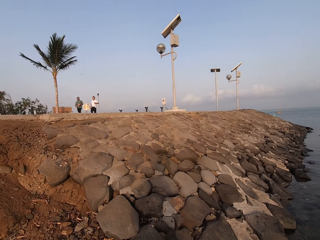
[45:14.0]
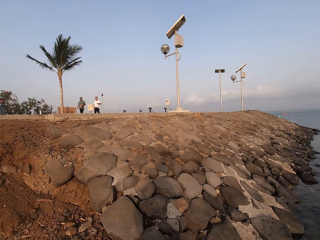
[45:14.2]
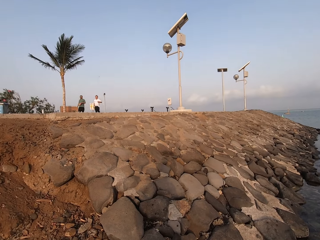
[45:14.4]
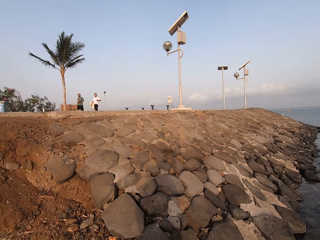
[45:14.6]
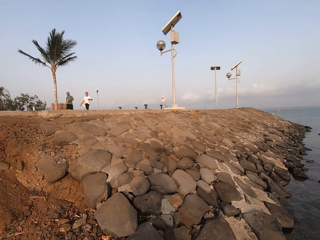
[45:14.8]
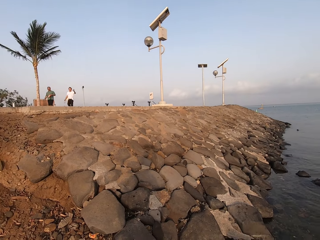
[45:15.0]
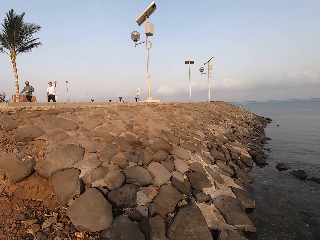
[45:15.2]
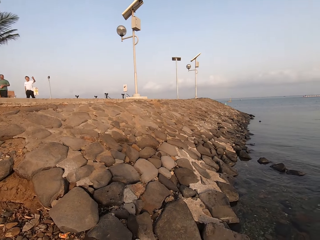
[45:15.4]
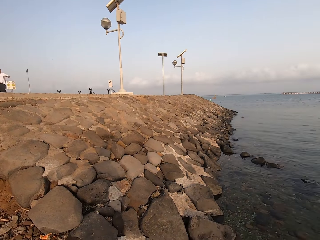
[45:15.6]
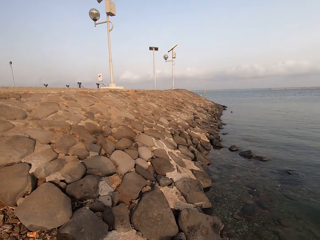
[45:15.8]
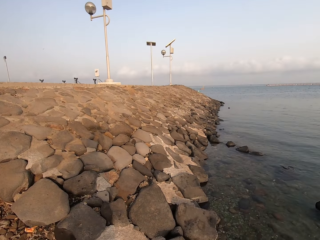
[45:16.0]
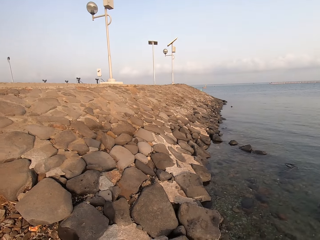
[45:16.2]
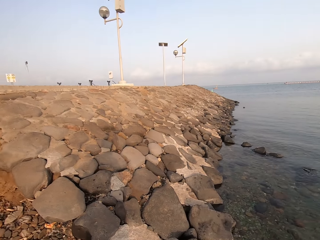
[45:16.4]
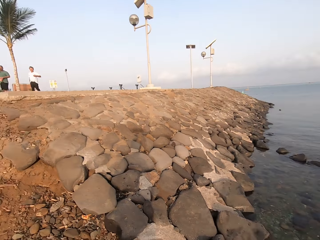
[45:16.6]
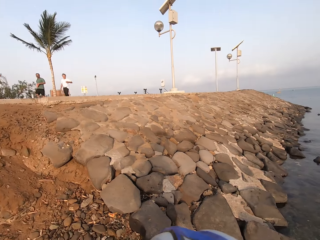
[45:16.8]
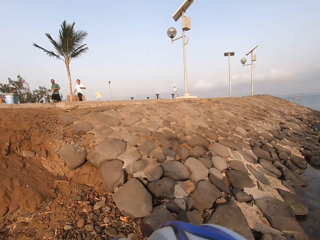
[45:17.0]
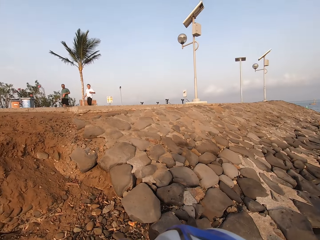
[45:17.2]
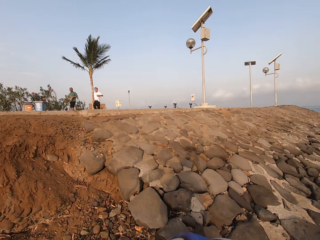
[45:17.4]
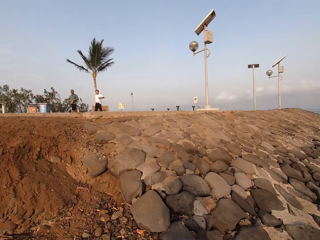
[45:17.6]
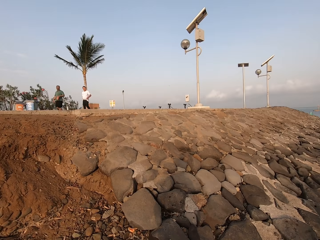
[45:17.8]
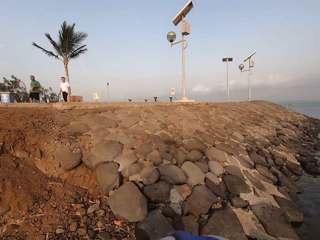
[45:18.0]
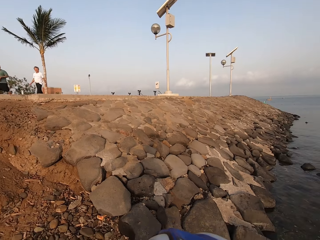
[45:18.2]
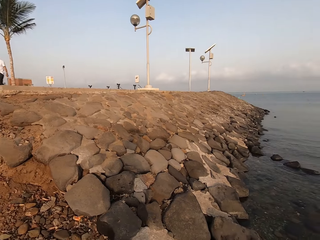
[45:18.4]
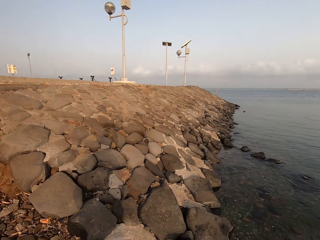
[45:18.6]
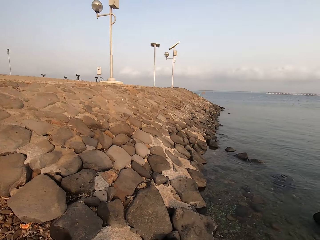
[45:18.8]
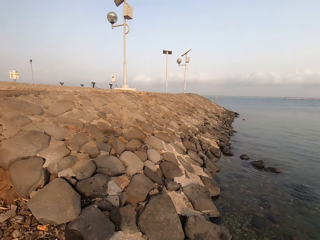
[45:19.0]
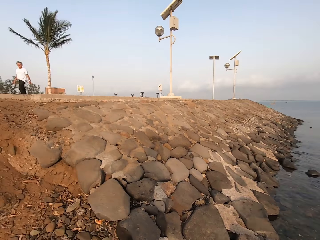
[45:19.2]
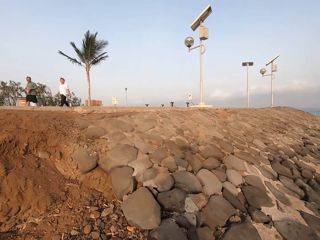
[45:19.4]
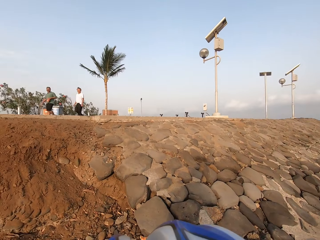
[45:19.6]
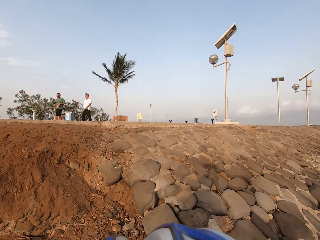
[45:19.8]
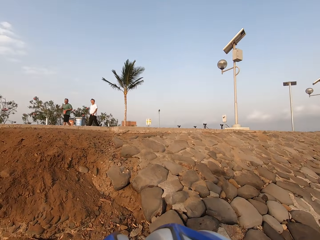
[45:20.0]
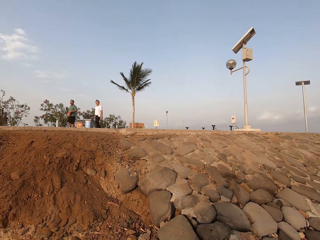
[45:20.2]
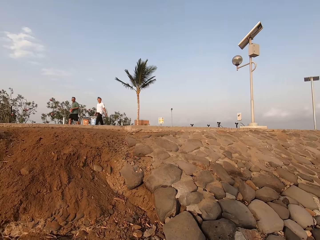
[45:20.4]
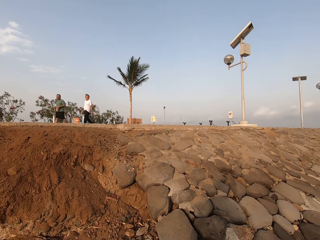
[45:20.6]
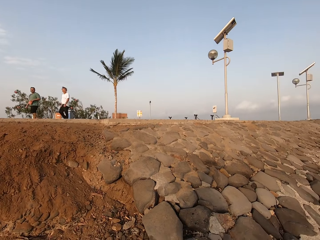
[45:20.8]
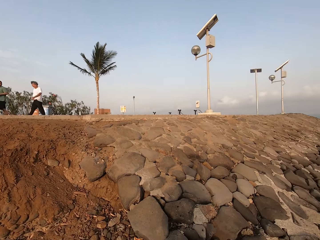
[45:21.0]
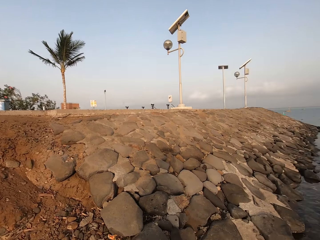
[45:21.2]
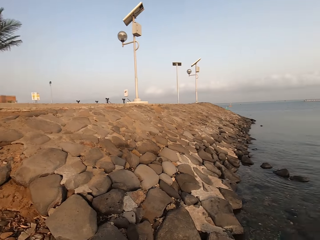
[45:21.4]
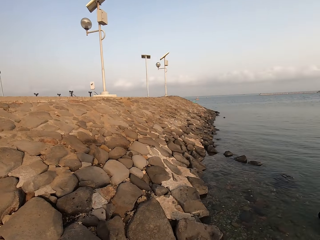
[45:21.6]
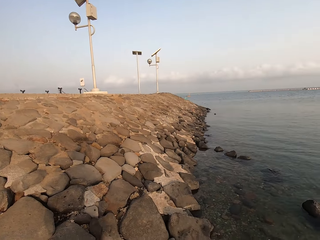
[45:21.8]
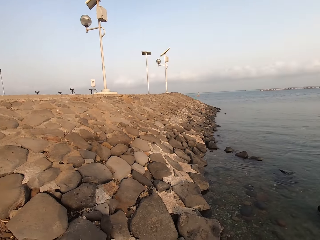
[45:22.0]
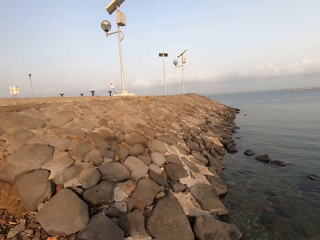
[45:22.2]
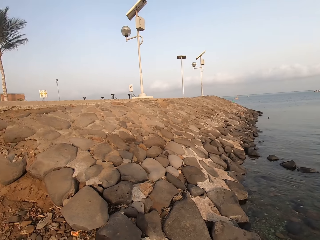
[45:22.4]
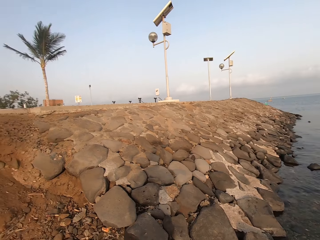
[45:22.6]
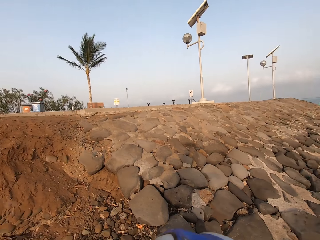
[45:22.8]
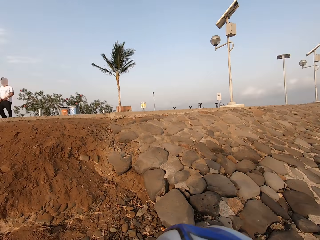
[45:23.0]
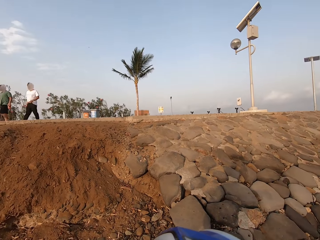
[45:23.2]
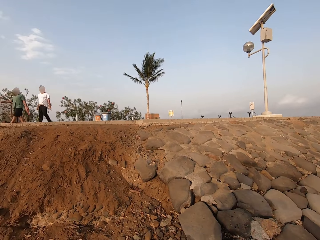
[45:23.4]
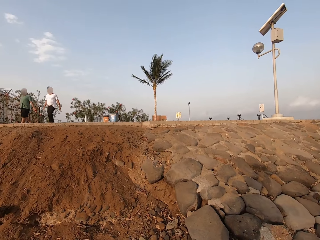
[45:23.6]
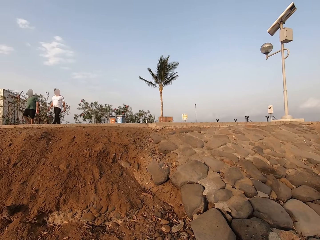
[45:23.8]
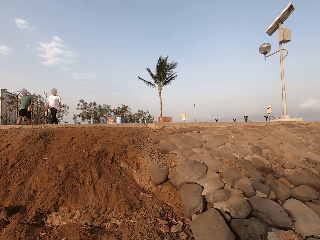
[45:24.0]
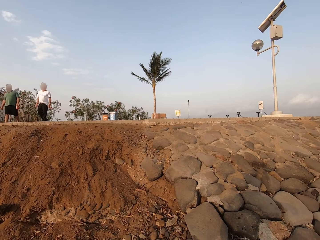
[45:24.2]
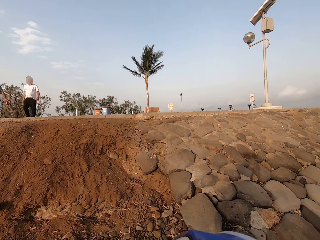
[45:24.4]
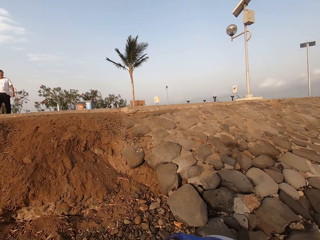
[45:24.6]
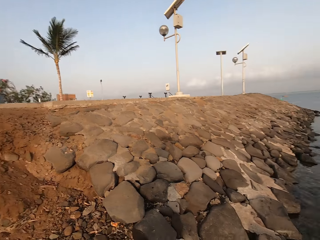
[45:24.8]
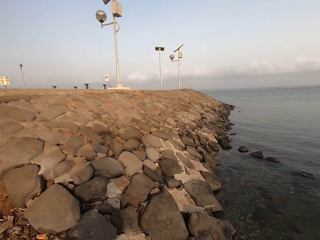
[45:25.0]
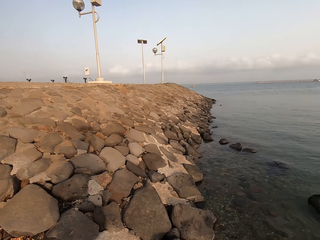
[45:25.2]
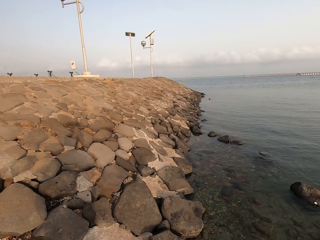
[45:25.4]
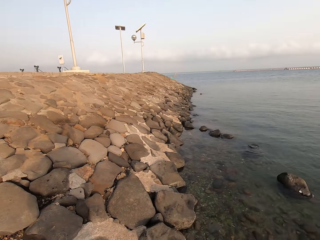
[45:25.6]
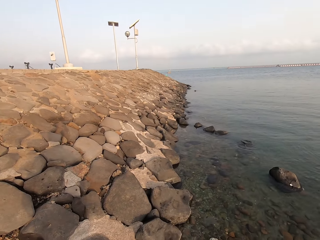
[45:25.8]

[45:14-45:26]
The camera wearer looks around the beach.

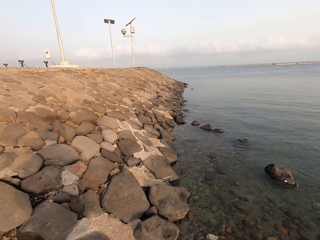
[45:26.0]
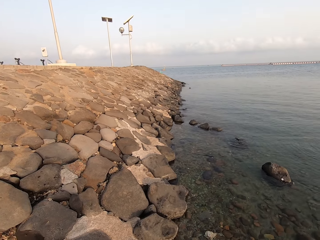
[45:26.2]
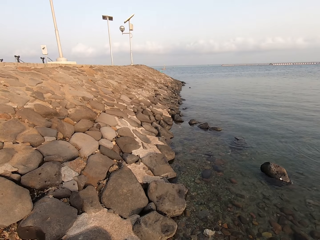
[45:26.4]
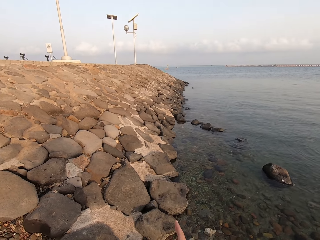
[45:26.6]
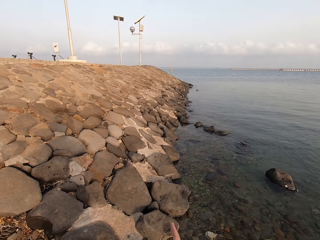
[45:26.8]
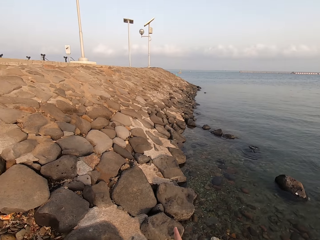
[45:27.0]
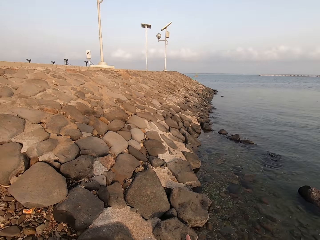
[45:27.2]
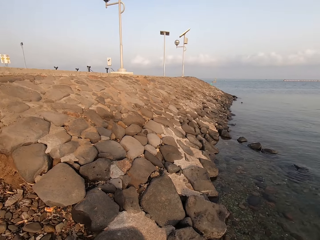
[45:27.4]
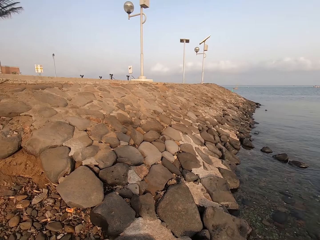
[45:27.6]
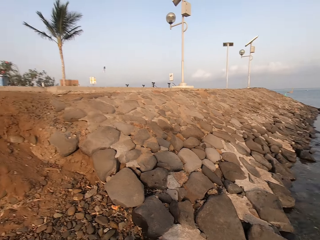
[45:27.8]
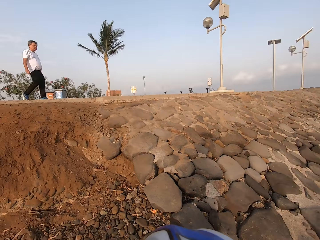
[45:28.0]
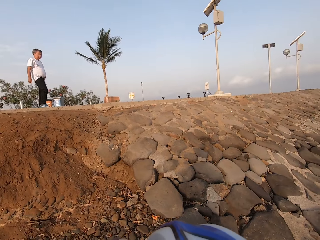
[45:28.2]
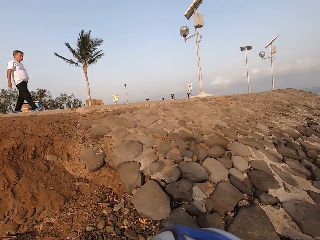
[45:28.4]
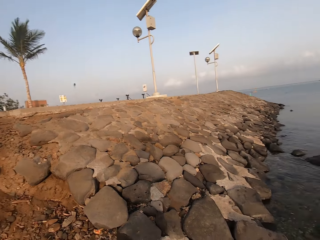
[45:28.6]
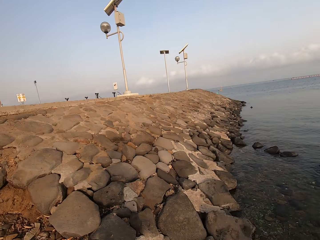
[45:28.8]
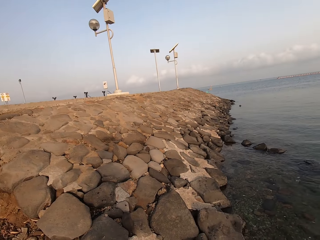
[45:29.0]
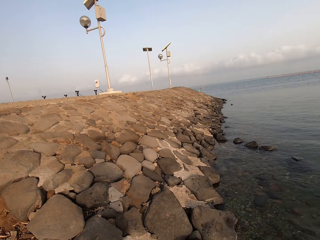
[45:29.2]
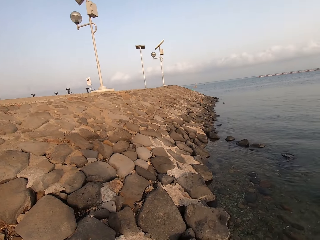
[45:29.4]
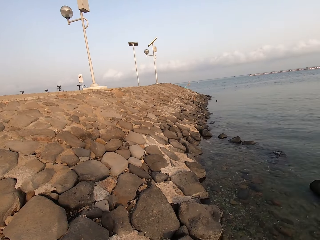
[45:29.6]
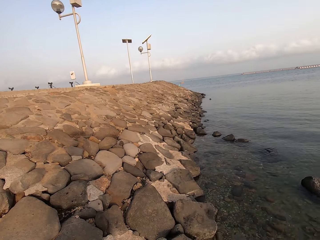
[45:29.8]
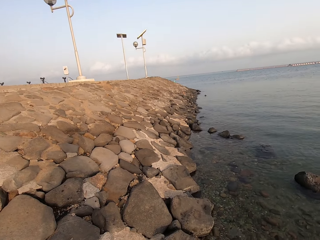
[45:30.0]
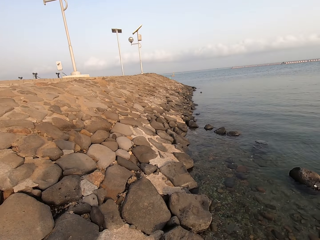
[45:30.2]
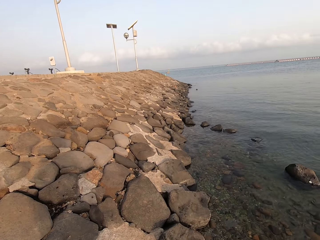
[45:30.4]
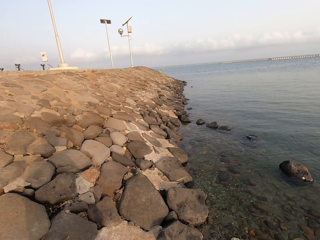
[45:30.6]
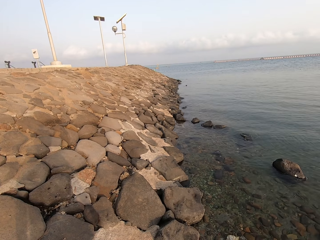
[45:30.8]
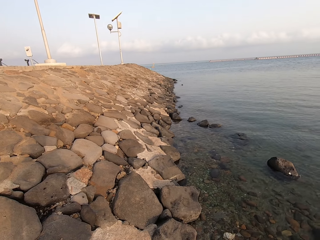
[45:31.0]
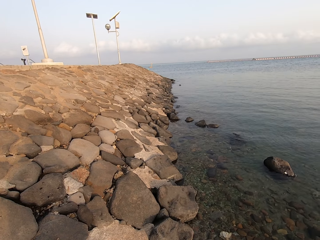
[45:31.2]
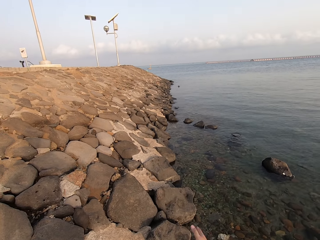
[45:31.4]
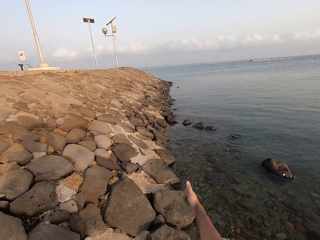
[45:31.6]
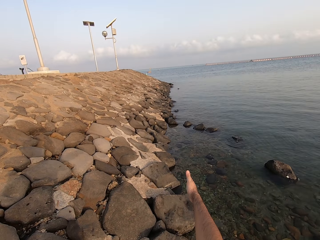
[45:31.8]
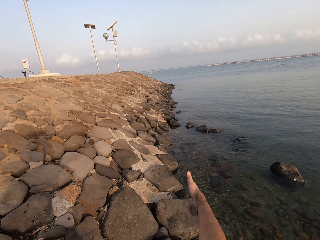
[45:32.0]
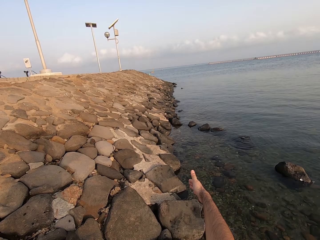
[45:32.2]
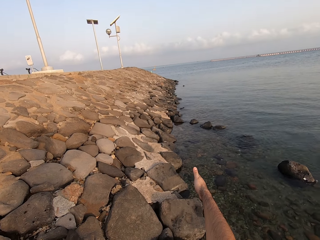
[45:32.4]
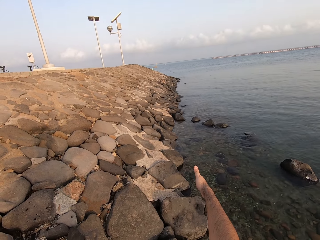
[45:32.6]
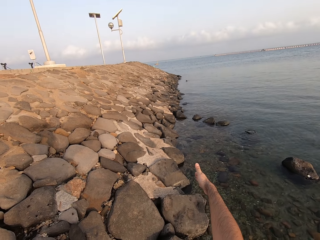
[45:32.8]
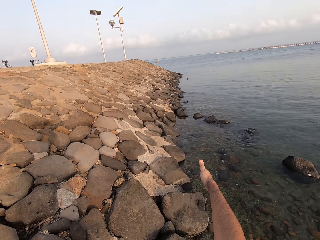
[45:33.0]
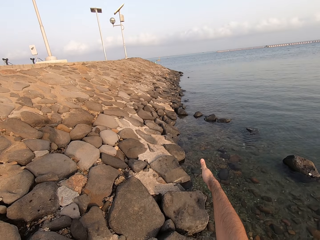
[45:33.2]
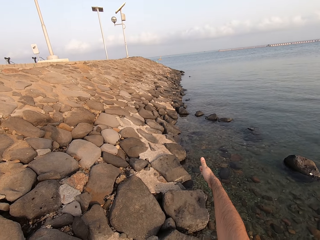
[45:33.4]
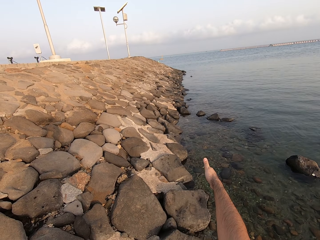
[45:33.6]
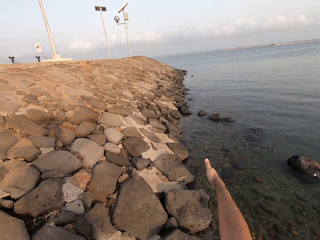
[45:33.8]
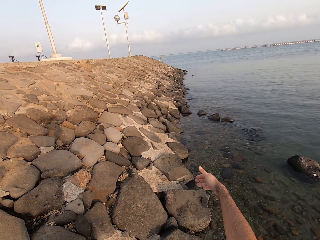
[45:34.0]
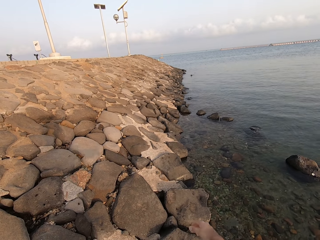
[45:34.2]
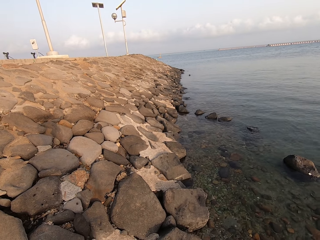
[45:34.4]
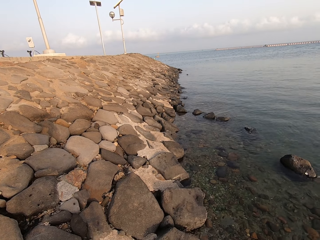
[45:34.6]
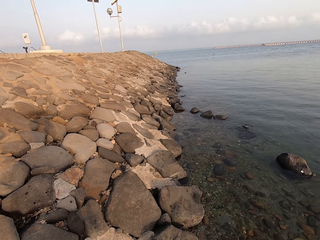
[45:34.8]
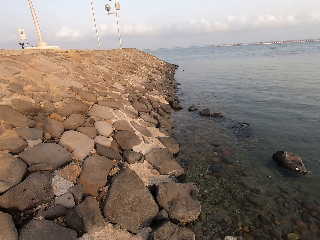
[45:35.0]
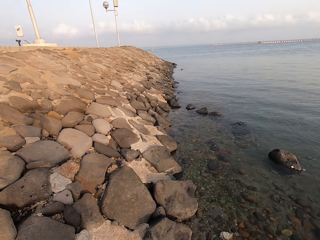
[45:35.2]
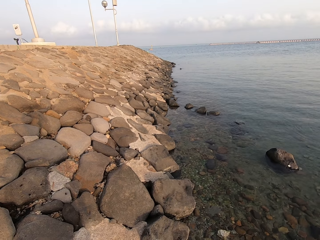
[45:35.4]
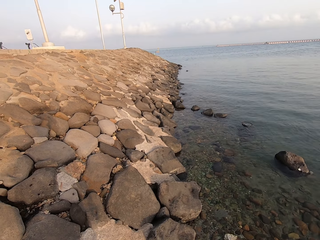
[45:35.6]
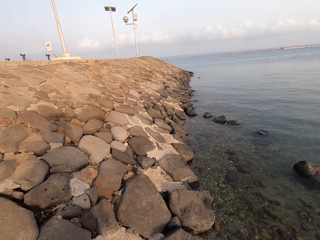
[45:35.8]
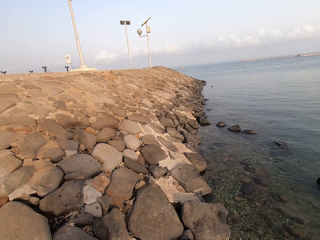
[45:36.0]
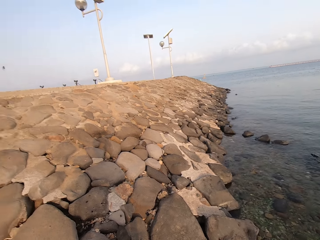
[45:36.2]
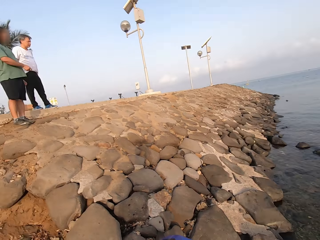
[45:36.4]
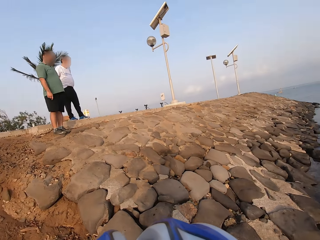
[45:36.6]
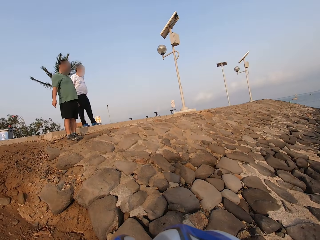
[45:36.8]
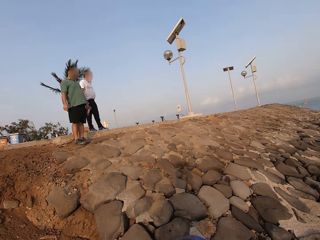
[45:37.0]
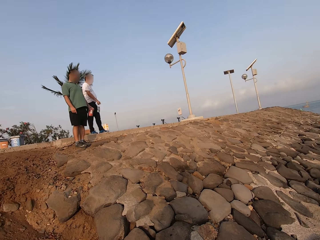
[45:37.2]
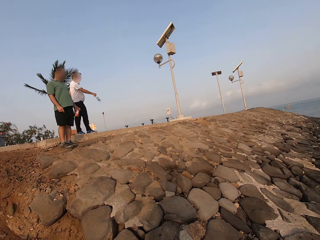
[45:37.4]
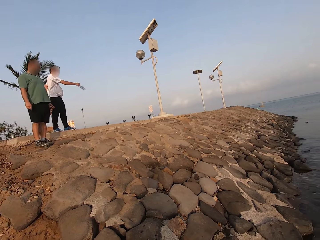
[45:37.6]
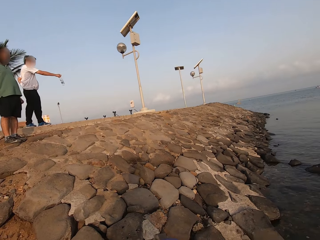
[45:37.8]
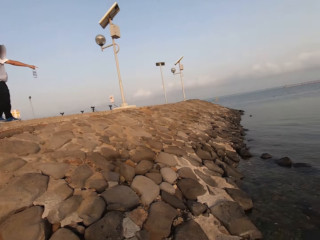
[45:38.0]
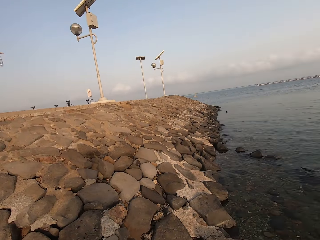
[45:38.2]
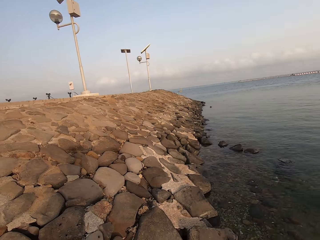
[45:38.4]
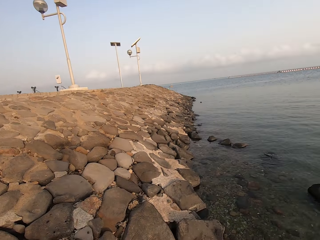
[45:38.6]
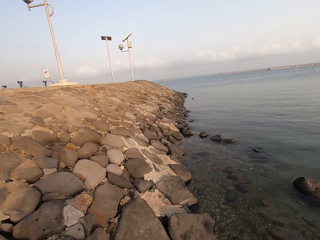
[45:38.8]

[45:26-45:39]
The camera wearer stretches his hand. He points at the water. He puts down his hand. He looks around.
